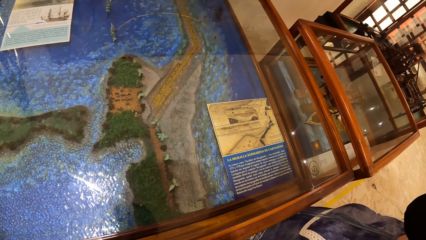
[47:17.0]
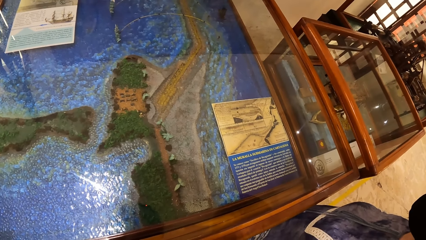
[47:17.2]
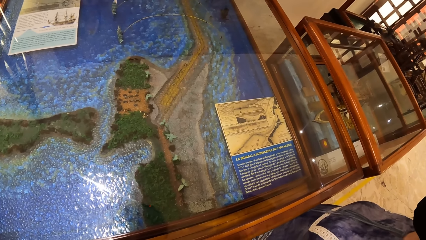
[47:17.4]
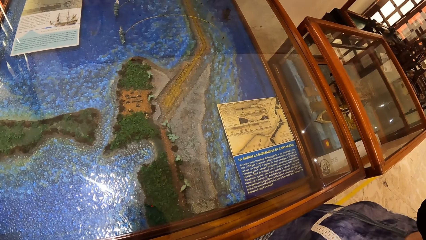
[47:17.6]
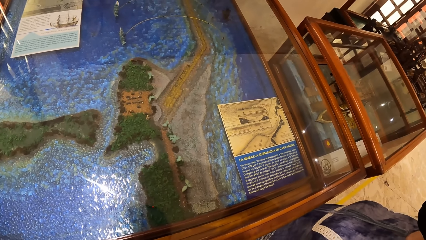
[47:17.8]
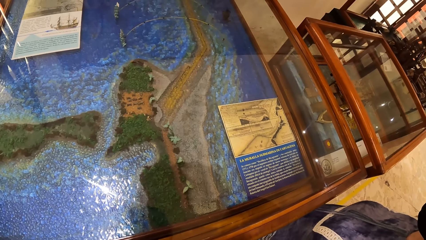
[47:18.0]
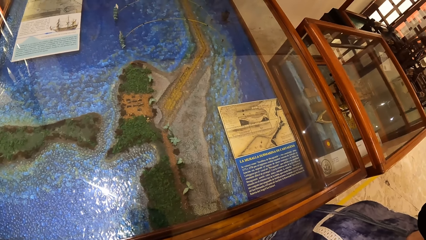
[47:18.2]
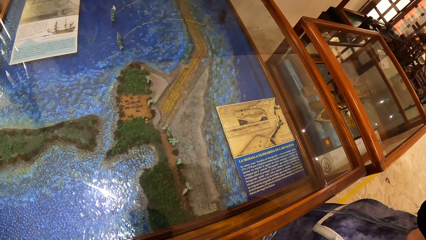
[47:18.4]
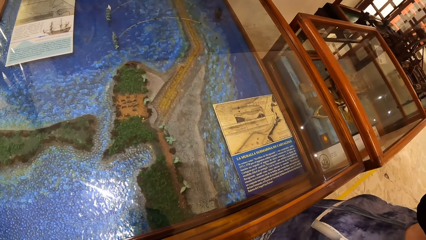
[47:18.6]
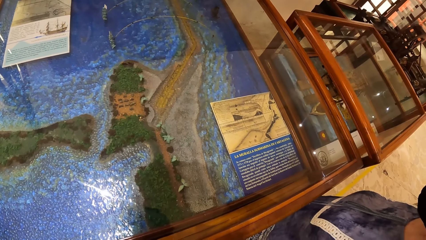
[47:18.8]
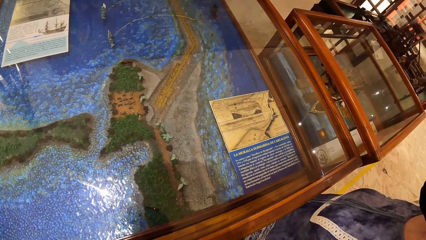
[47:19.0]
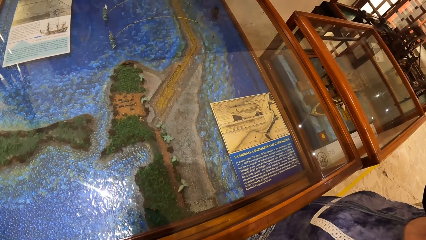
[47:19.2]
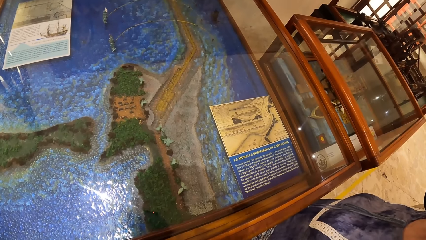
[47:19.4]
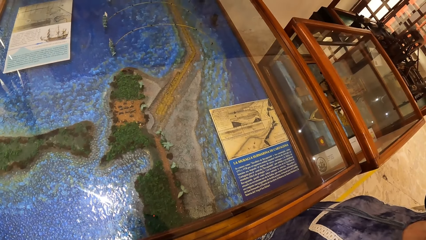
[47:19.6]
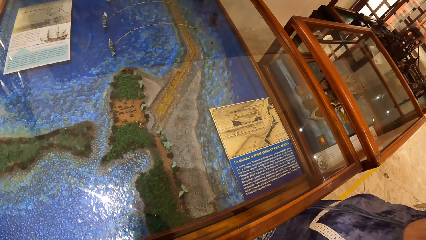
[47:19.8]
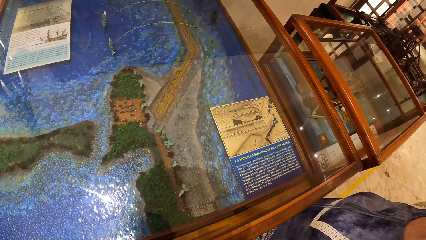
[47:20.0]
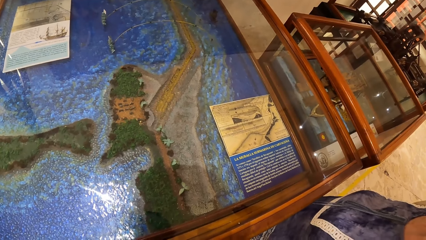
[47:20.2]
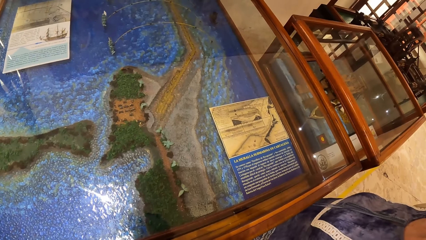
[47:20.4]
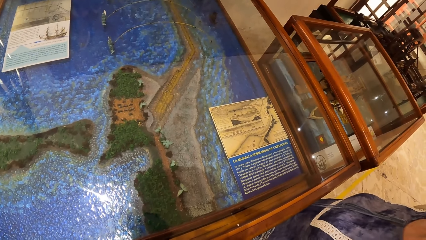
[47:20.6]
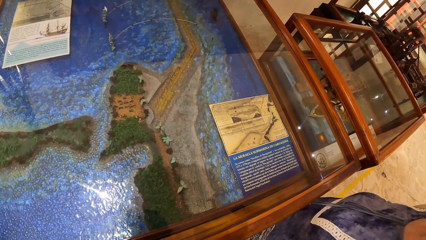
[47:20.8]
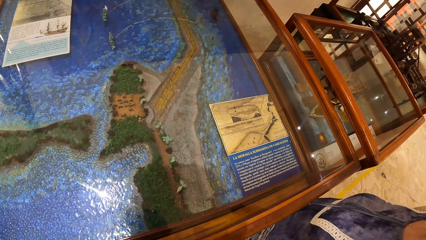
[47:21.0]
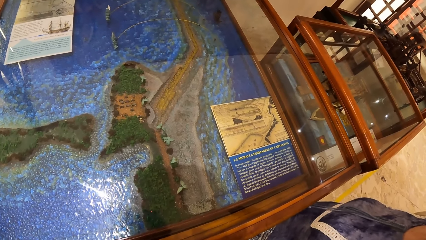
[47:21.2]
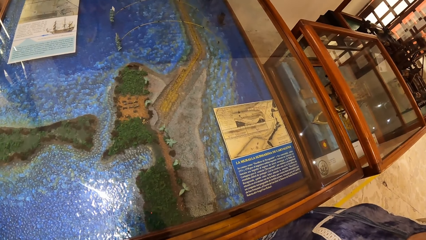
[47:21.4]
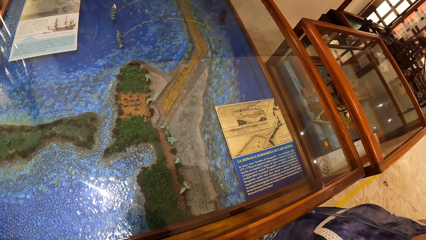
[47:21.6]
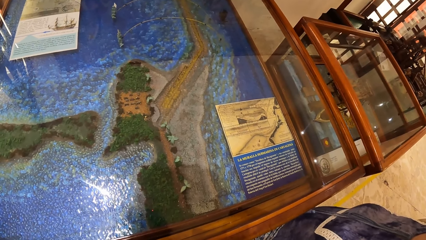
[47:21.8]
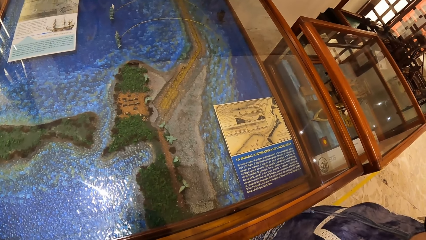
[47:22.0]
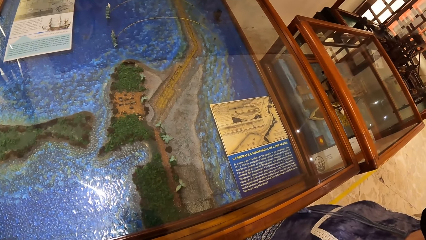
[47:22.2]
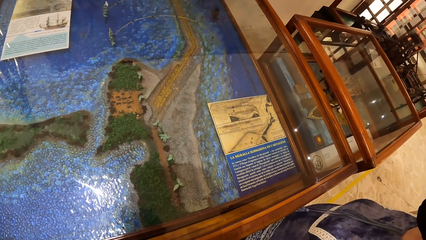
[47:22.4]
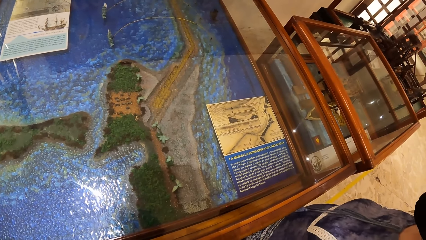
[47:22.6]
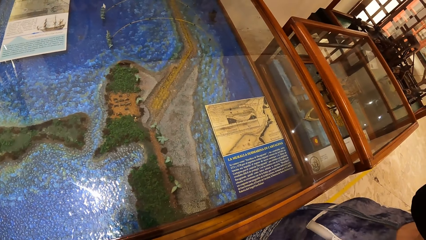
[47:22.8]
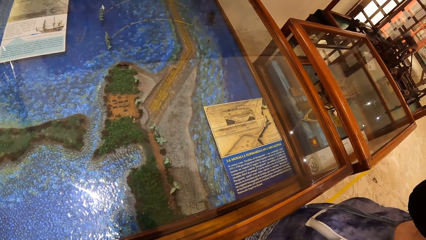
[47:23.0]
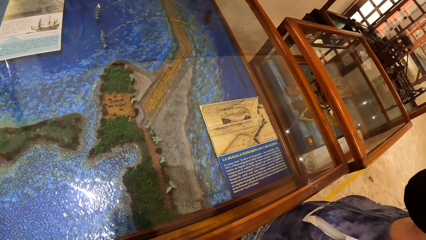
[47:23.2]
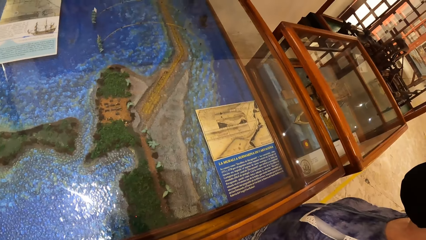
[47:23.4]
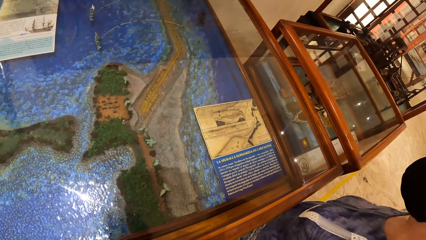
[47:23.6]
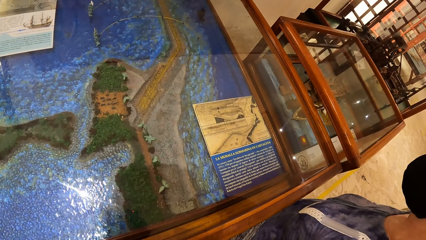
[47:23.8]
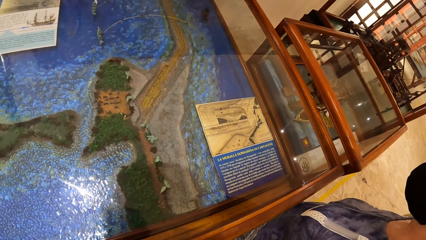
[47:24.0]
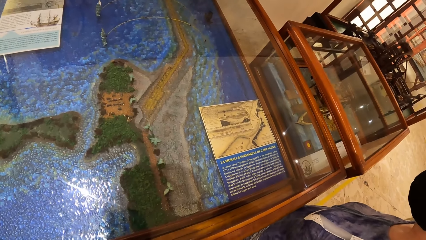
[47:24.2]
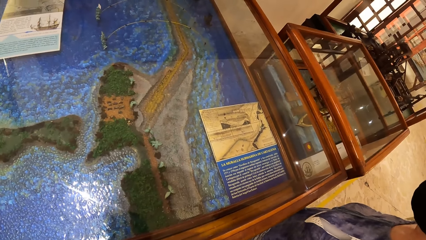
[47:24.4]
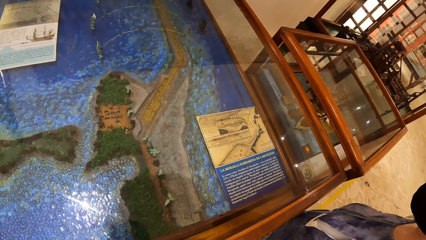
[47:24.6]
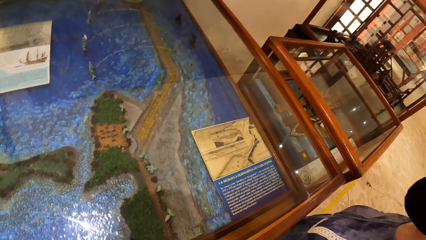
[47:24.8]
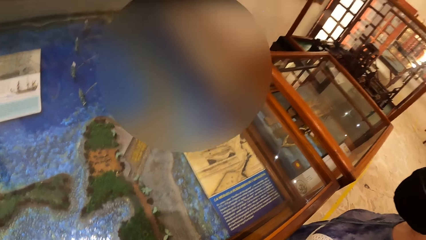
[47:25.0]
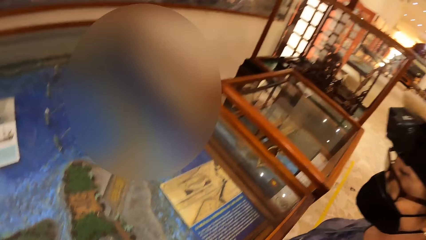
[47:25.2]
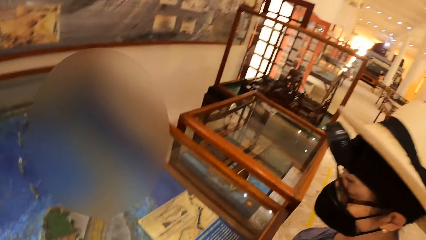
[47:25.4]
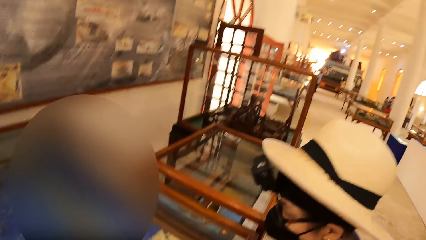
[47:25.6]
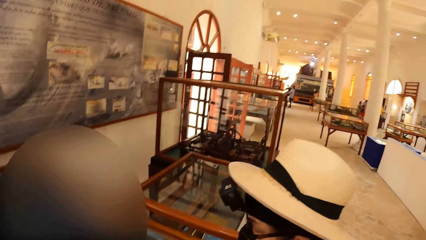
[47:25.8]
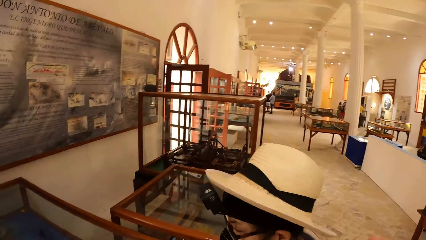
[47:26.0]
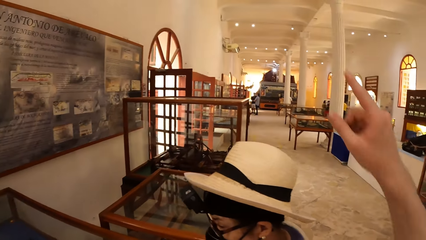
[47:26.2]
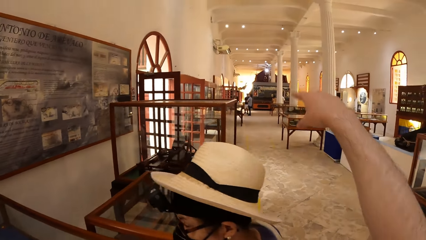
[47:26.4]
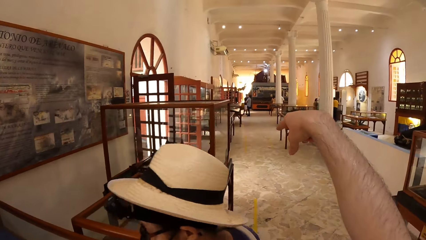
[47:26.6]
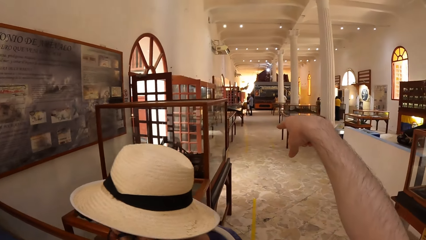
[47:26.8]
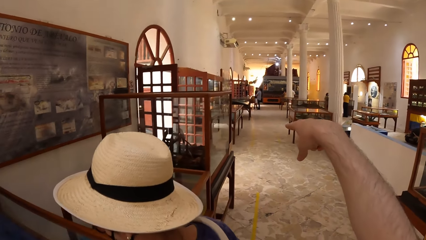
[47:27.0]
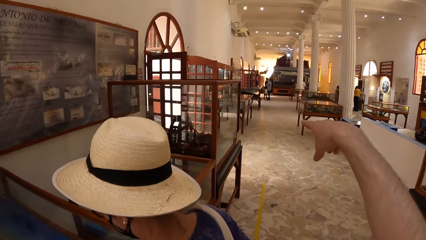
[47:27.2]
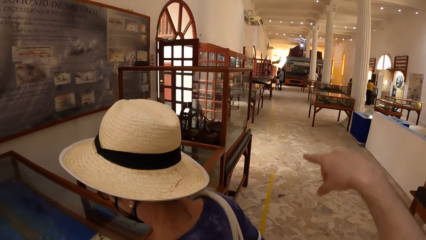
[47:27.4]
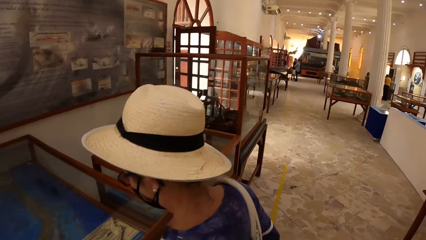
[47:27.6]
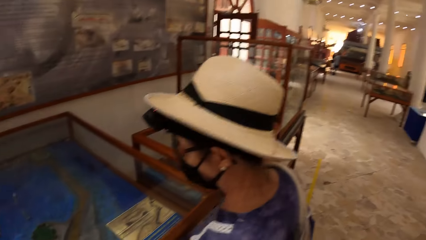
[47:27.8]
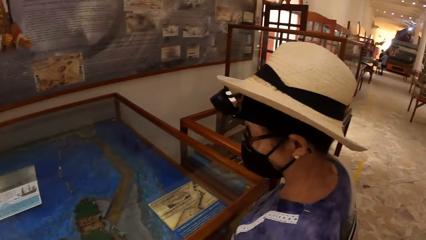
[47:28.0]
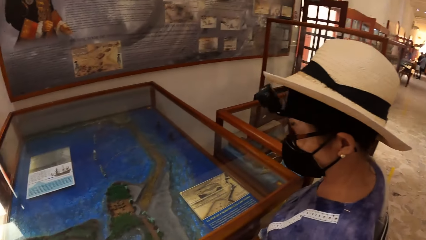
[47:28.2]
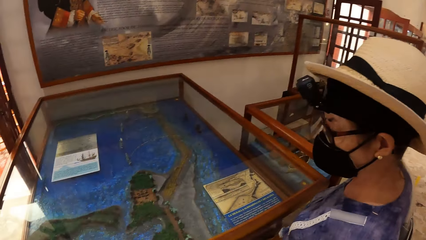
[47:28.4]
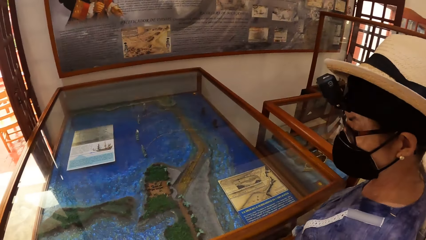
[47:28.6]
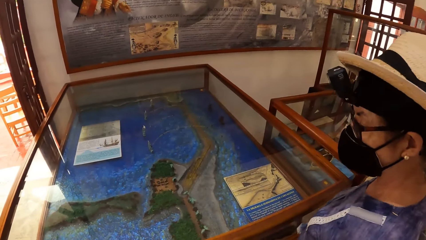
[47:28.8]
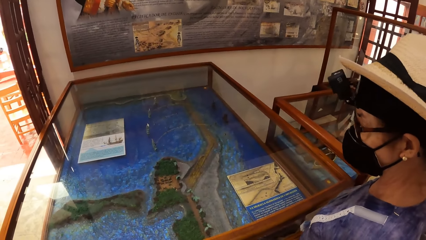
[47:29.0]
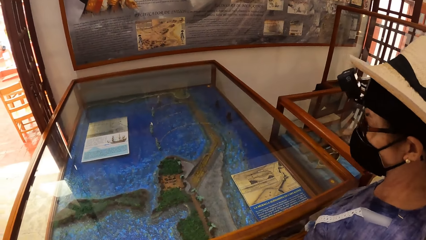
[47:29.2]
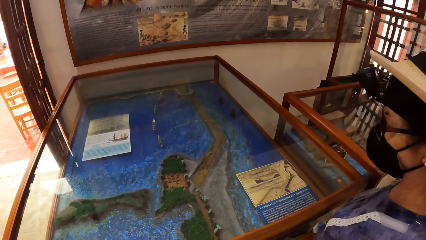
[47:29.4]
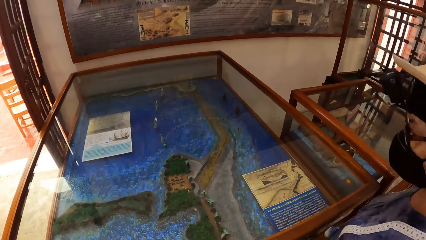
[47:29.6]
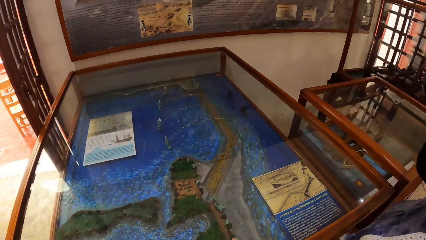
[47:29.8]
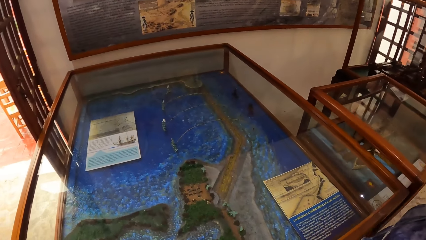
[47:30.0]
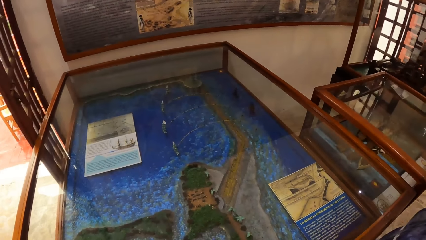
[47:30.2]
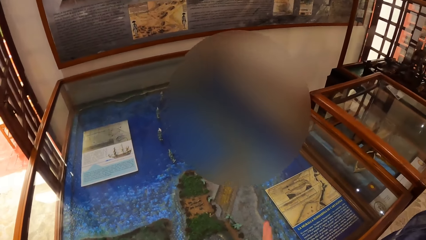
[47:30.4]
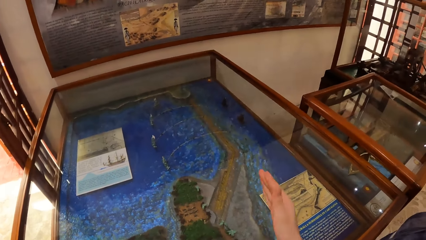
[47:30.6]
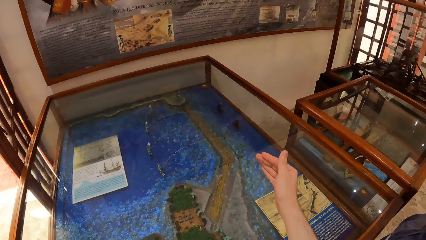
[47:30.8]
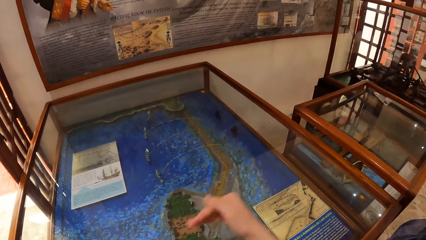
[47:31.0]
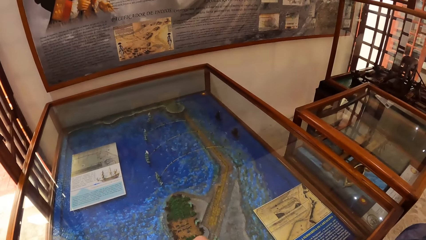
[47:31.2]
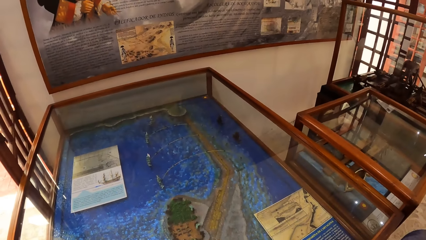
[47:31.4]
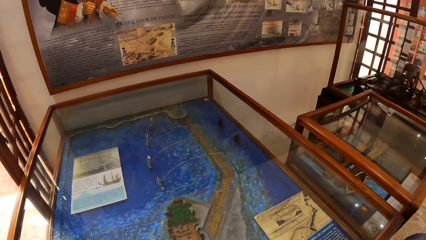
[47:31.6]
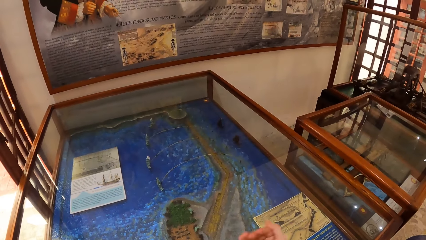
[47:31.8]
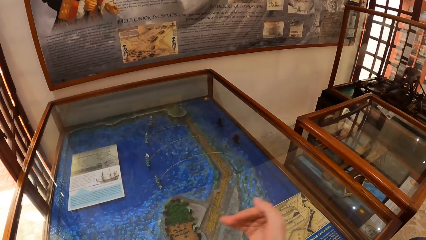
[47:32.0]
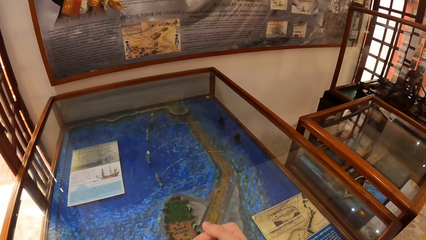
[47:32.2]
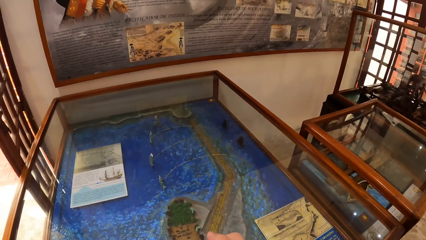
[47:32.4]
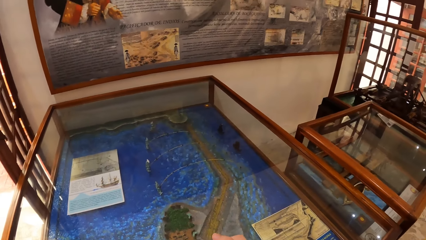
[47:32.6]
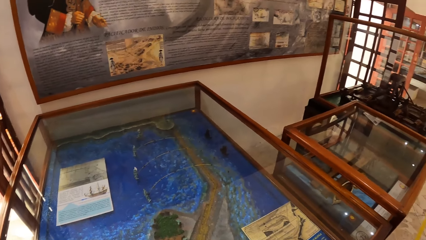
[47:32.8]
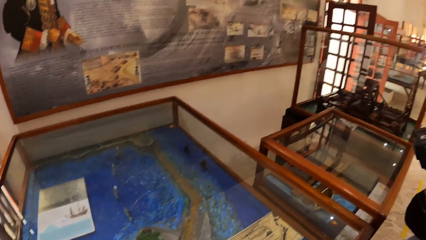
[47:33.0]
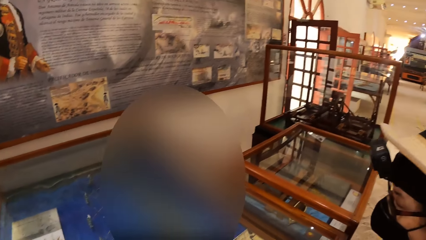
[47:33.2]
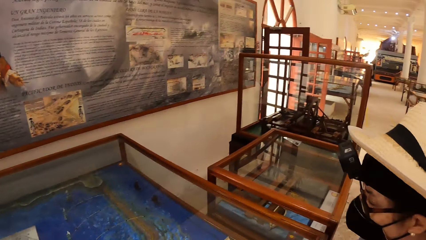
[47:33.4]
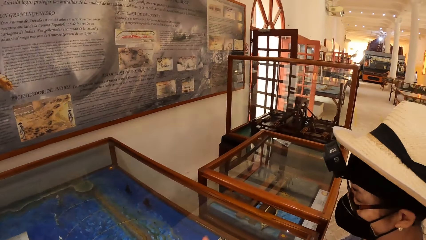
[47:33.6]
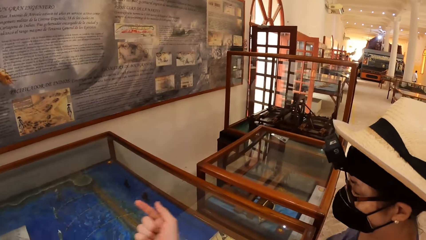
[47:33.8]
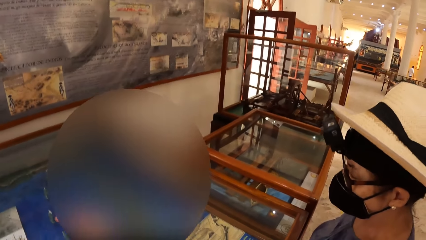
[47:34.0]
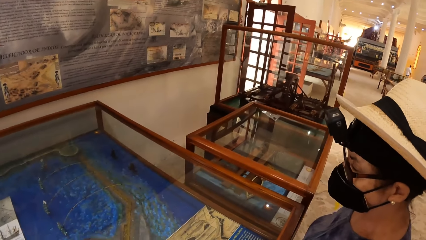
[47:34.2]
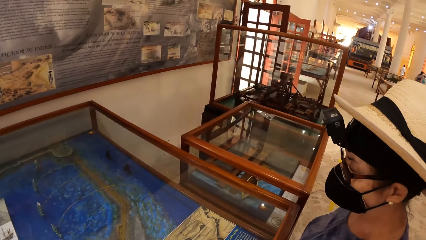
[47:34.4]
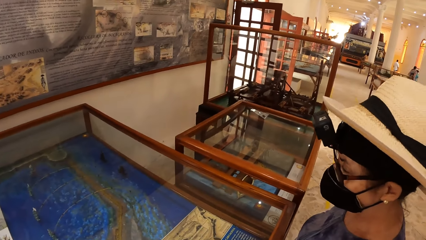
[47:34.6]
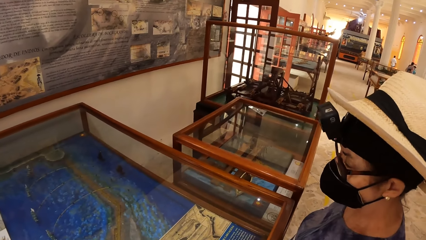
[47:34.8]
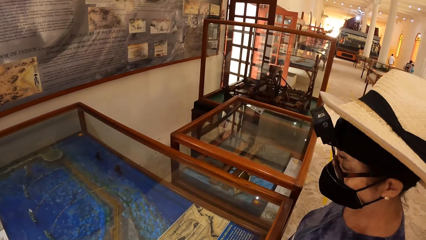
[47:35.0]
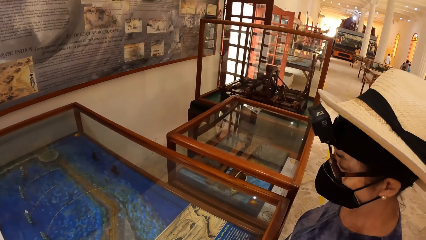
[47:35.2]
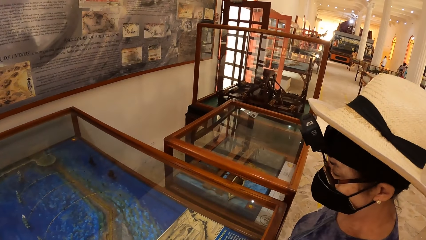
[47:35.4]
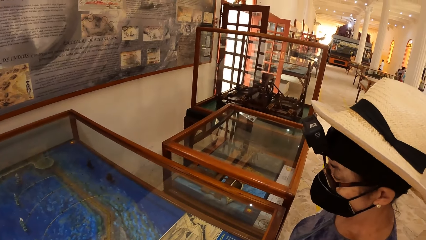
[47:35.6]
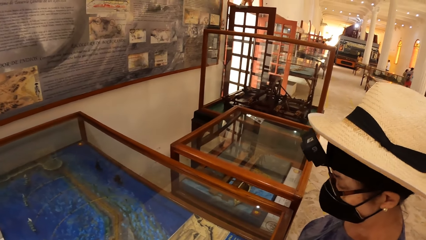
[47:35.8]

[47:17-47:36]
The camera wearer interacts with the woman. She stretches her right hand towards a show glass. She points the other side. She moves her right hand over the show glass.
